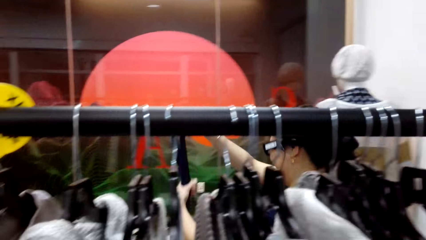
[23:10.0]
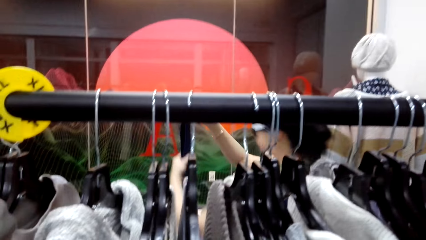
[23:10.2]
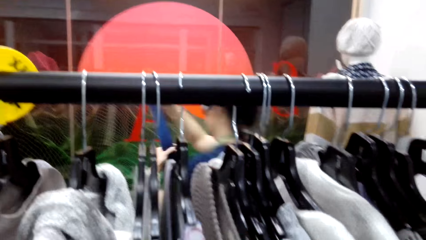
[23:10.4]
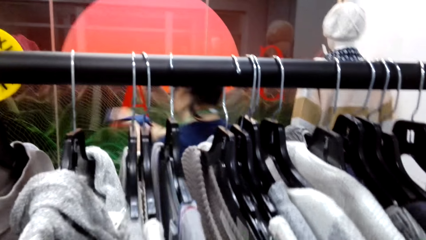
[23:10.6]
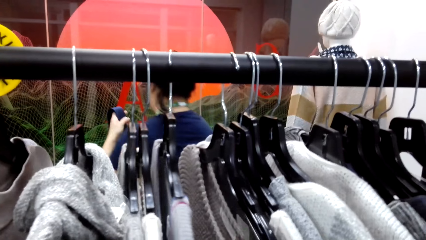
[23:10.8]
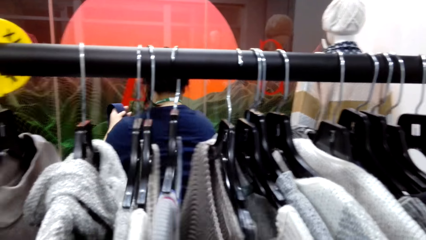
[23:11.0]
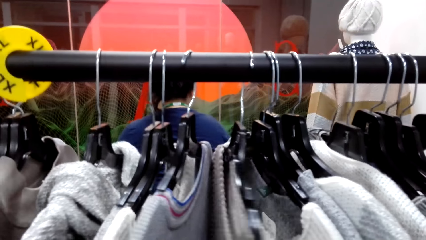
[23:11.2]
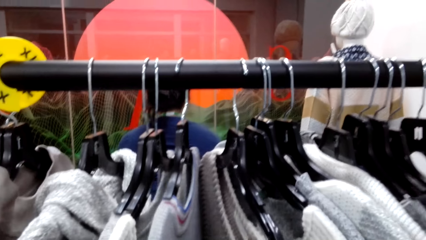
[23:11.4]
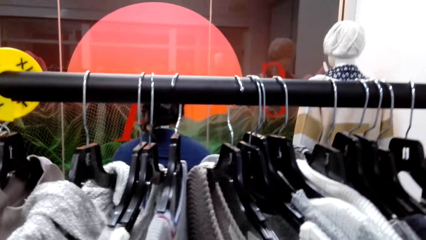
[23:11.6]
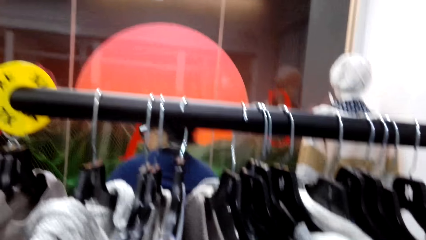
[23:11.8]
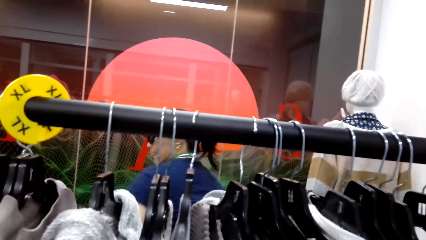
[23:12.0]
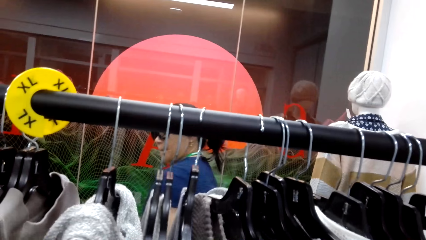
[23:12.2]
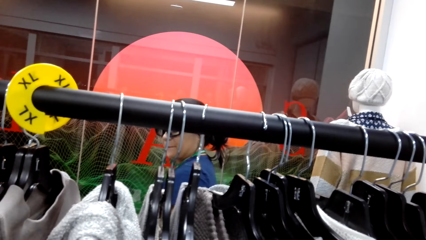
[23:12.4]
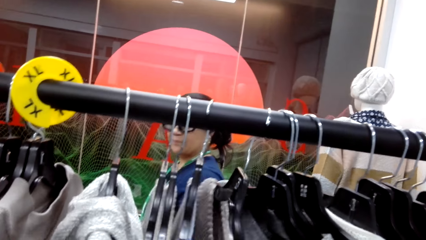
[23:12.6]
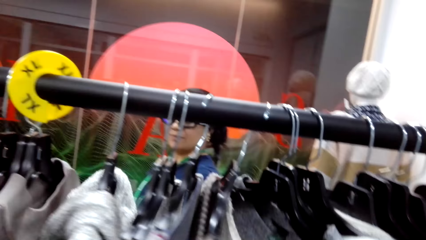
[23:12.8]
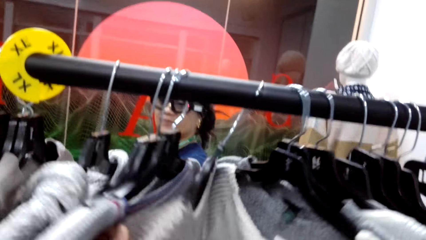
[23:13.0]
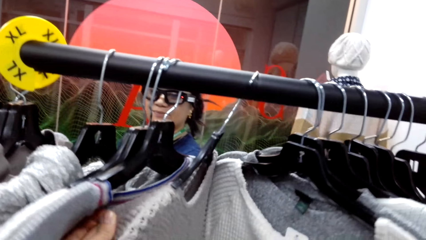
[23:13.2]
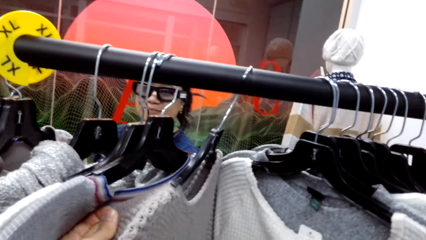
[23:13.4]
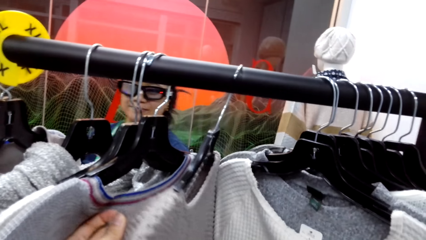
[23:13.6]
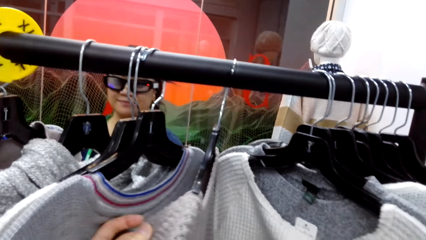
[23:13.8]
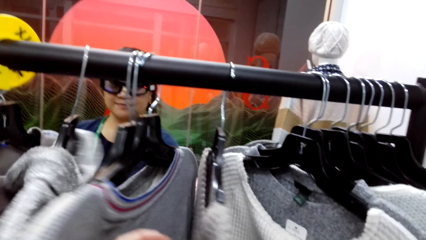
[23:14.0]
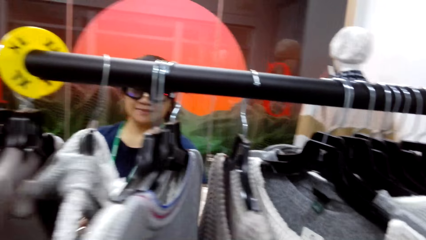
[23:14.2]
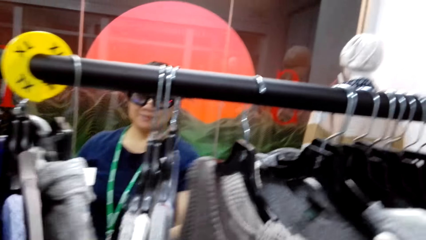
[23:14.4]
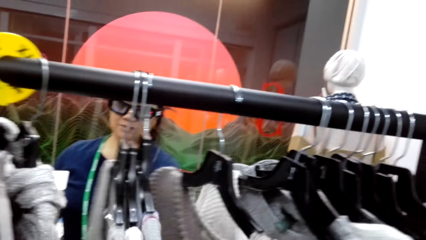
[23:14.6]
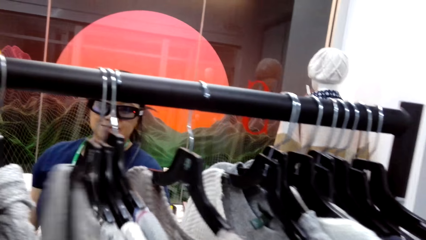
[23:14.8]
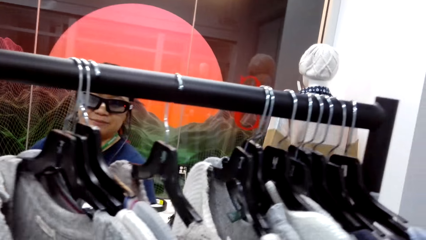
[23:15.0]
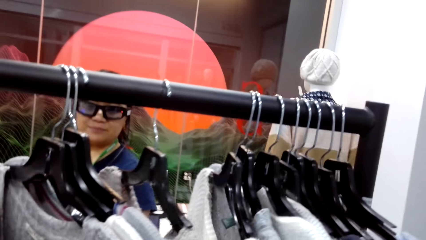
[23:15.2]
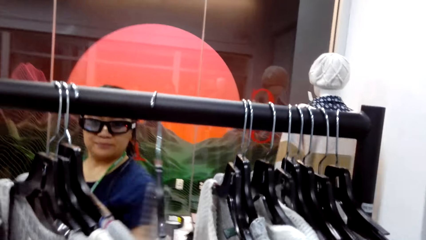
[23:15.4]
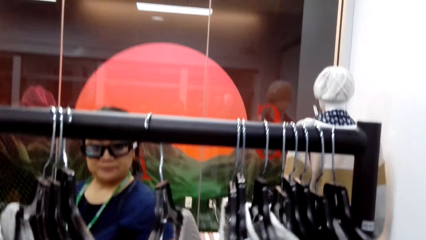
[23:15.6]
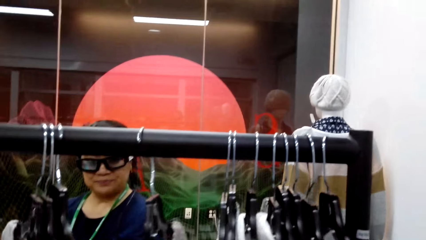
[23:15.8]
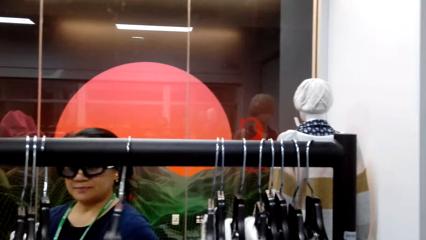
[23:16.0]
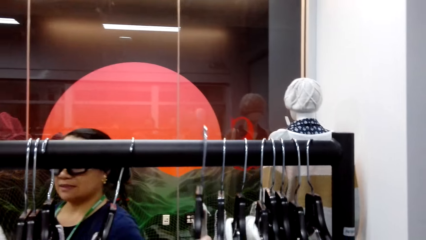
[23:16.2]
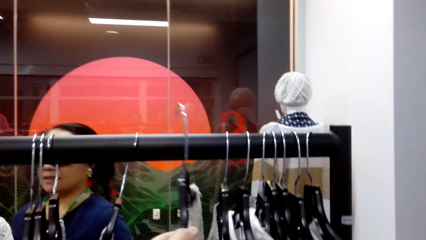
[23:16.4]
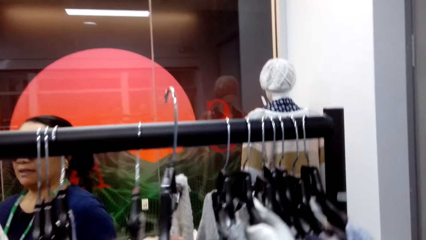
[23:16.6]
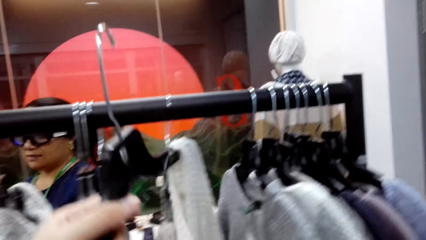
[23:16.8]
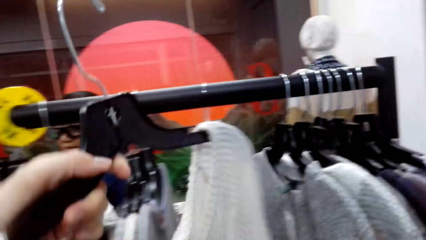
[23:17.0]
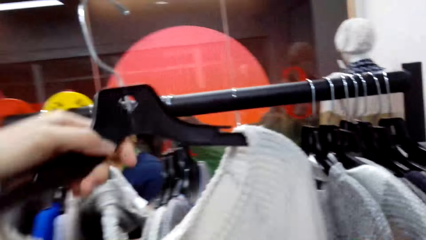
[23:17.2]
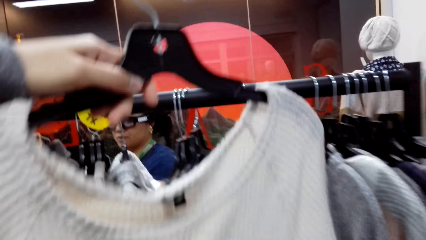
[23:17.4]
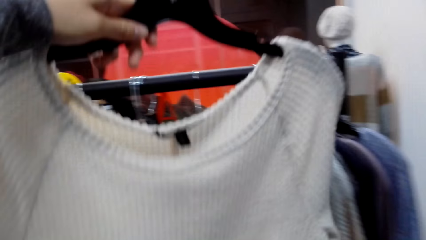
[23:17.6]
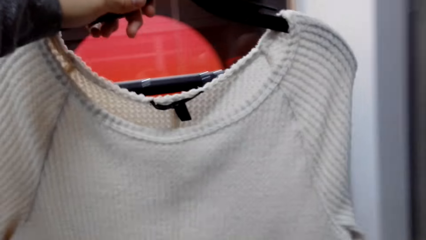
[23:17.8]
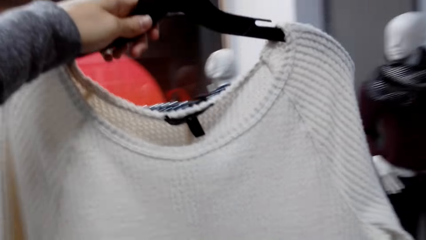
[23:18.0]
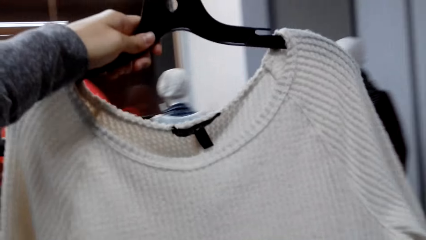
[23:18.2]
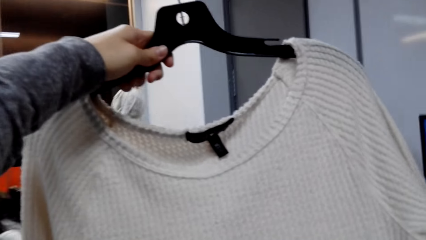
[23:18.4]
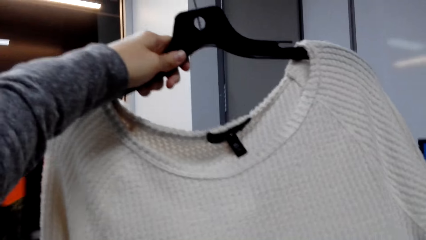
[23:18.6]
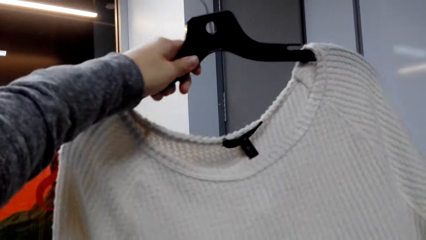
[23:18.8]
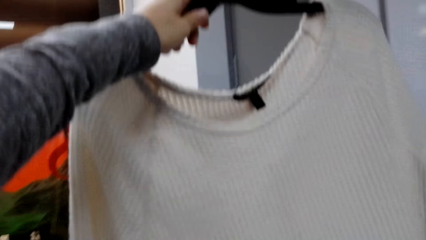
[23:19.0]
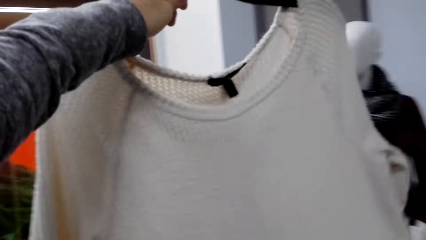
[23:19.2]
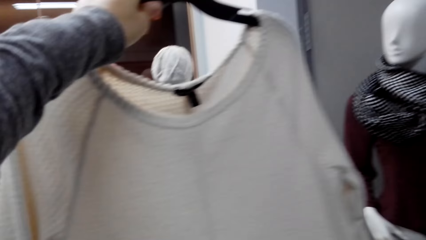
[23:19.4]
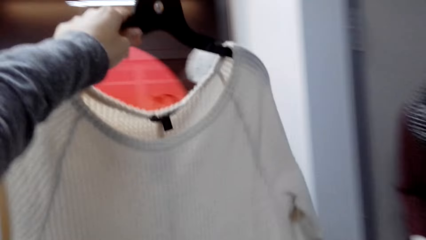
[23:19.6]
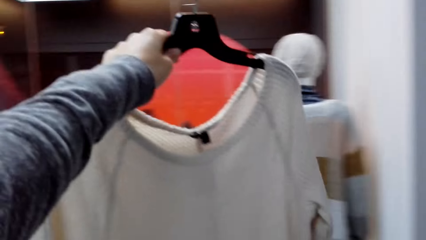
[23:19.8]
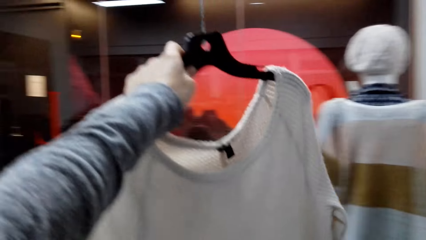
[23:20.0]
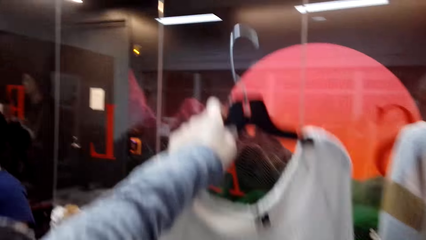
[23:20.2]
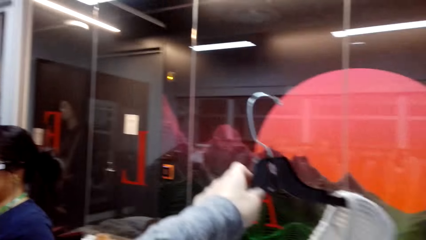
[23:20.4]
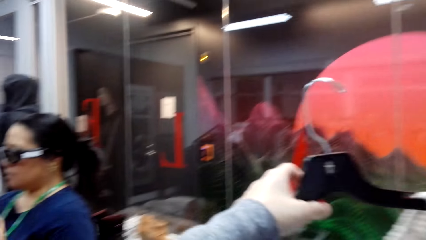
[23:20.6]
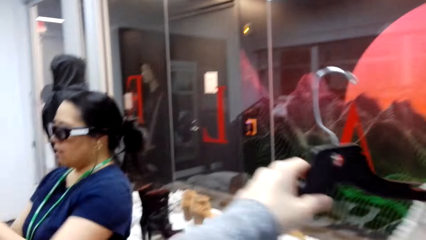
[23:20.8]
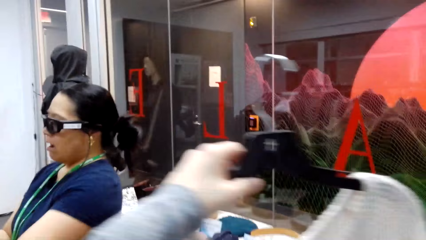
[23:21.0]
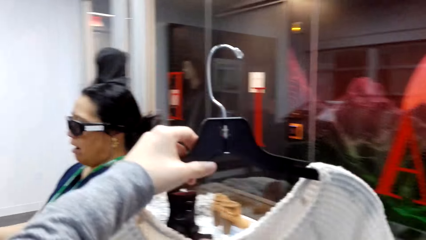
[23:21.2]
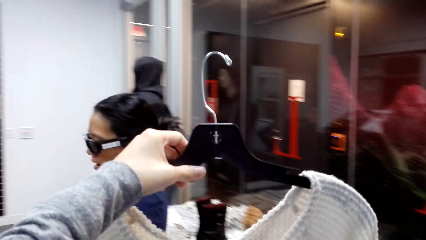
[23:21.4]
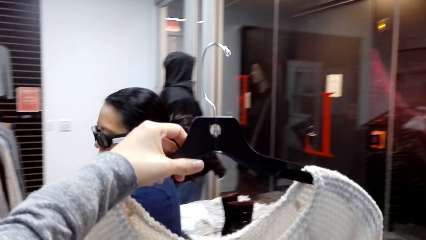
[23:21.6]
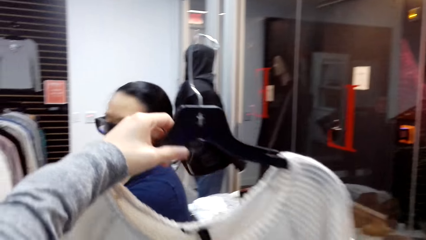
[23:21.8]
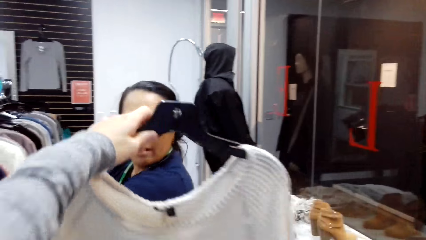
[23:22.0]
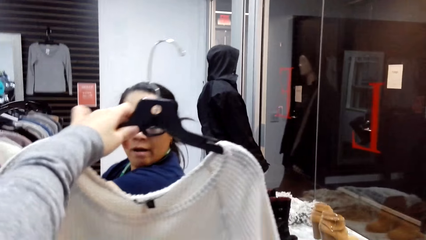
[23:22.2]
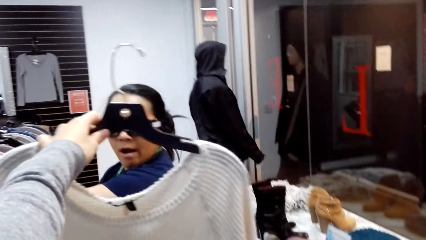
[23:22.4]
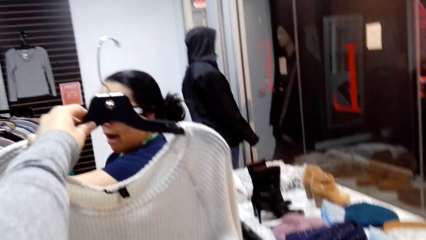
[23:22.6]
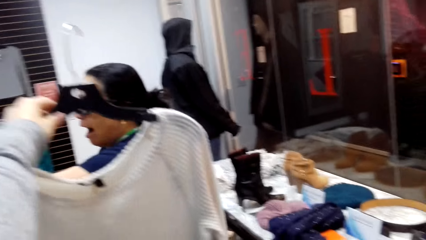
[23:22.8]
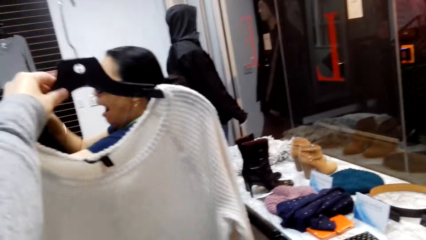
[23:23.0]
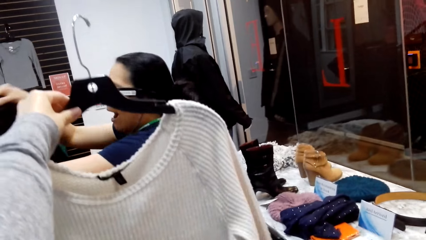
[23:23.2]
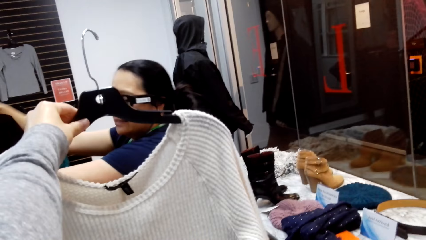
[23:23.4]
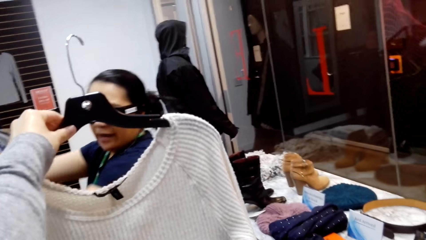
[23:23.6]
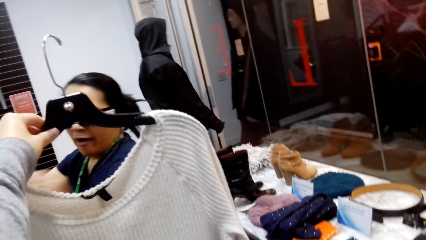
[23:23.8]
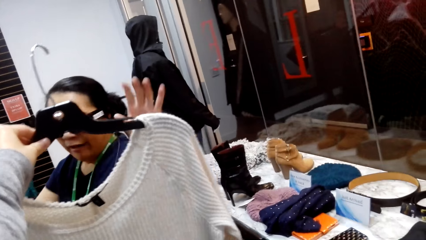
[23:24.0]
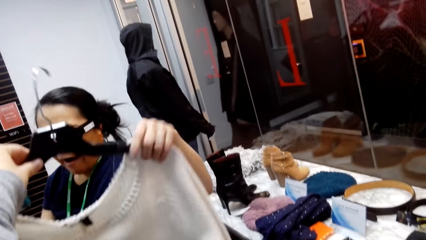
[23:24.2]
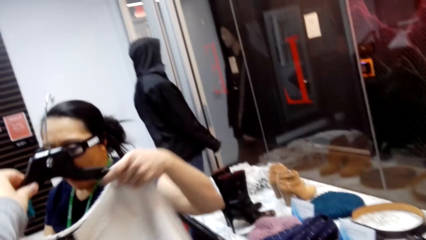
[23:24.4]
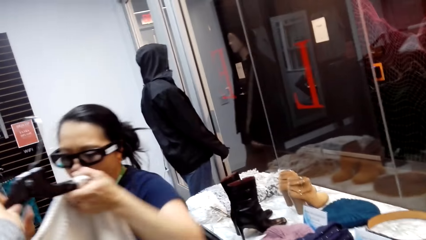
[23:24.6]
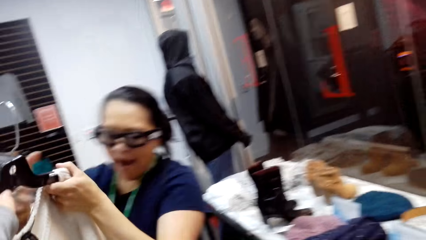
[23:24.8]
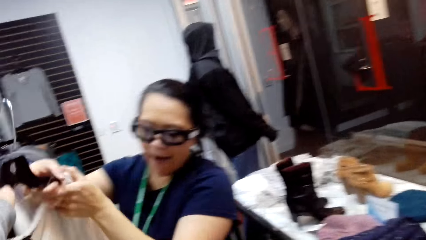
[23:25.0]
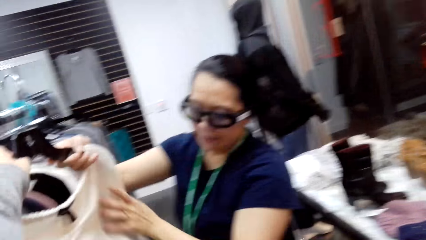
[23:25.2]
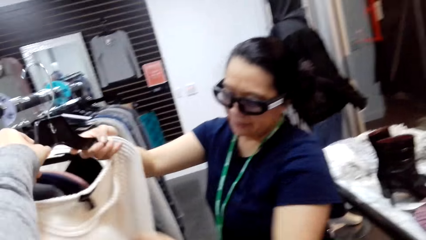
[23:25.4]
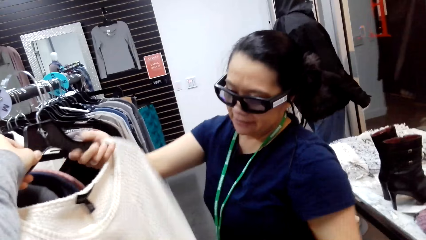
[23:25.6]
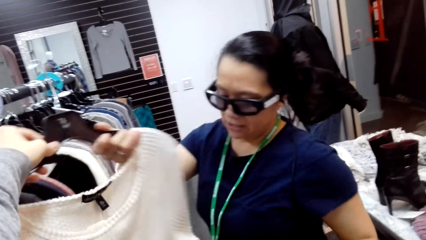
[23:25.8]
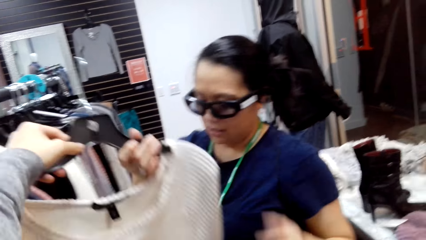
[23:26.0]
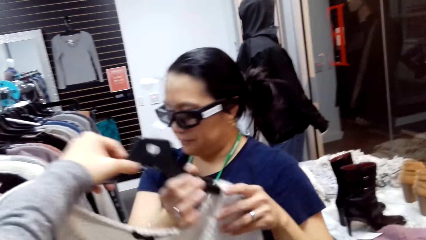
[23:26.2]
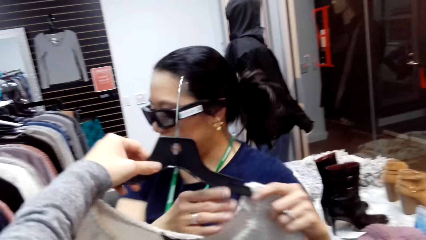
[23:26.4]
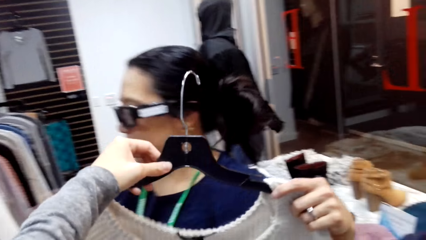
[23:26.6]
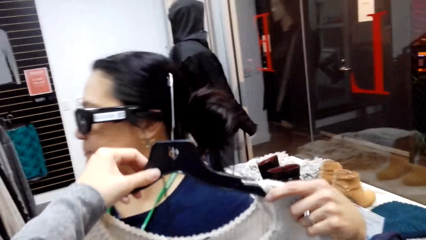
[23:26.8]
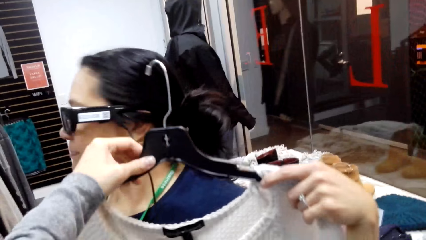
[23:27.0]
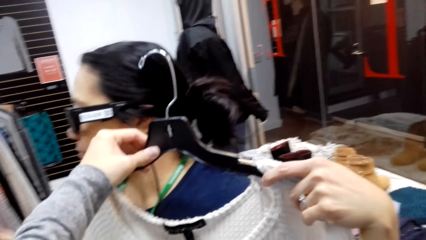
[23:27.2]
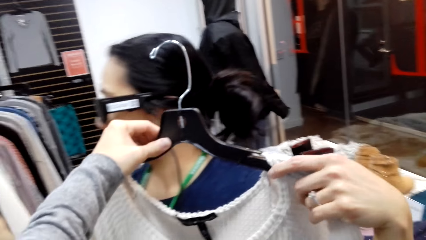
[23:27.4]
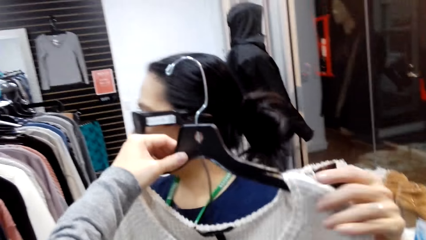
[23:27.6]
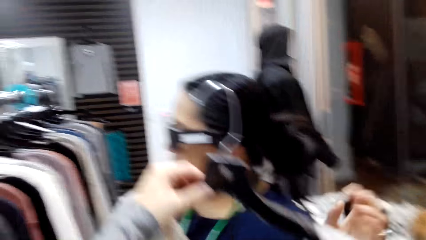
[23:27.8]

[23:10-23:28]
A woman walks around the clothes store. The camera wearer holds the clothes. The woman moves clothes. The camera wearer picks up a cloth from the hanger stand. They lift the cloth. The woman takes the cloth from the camera wearer.
